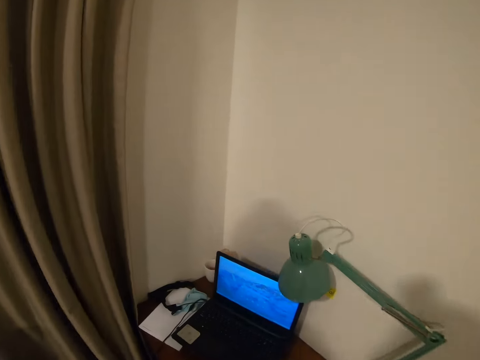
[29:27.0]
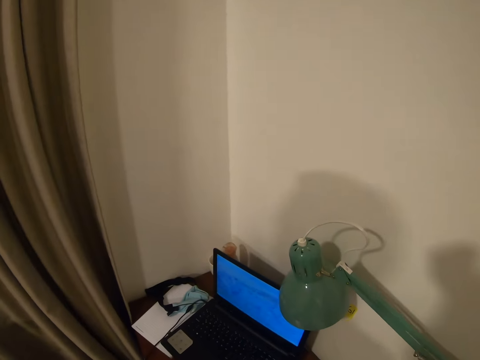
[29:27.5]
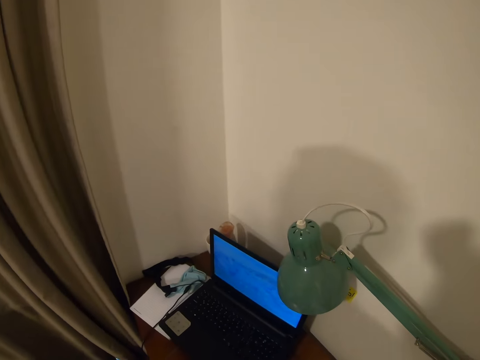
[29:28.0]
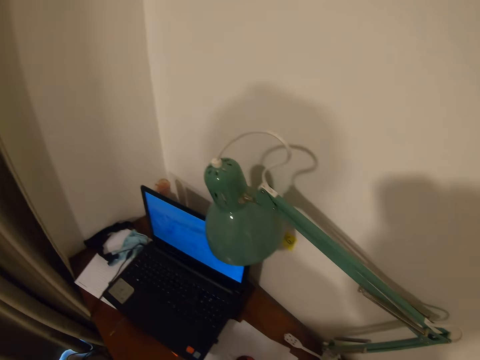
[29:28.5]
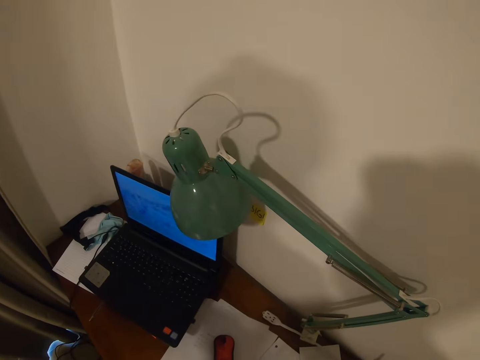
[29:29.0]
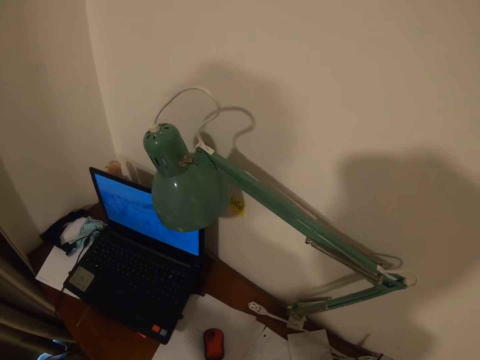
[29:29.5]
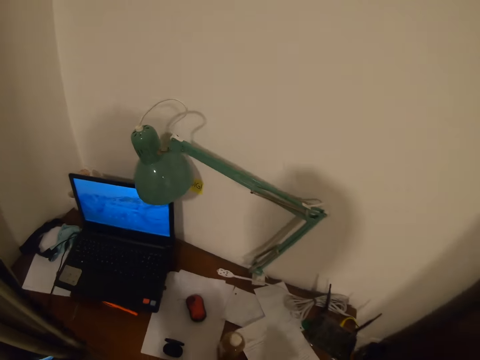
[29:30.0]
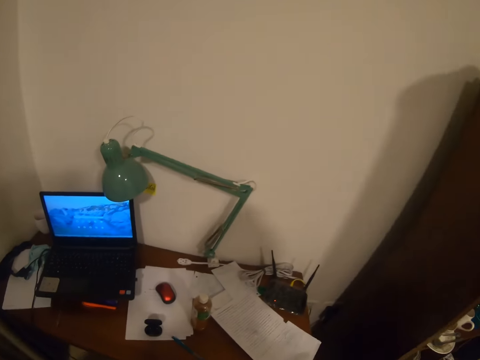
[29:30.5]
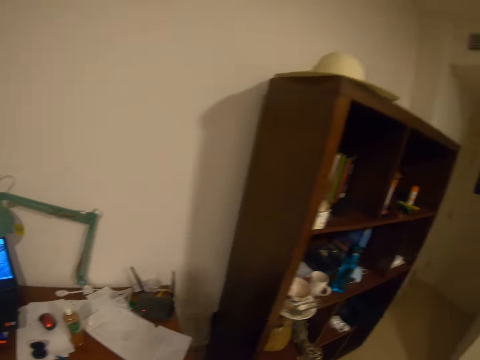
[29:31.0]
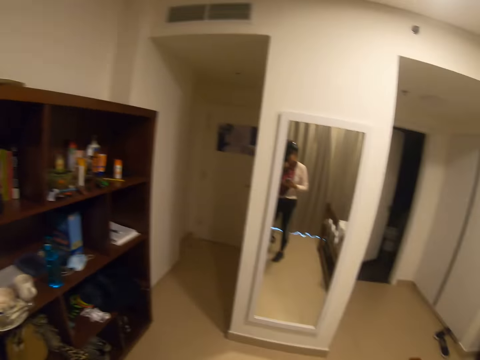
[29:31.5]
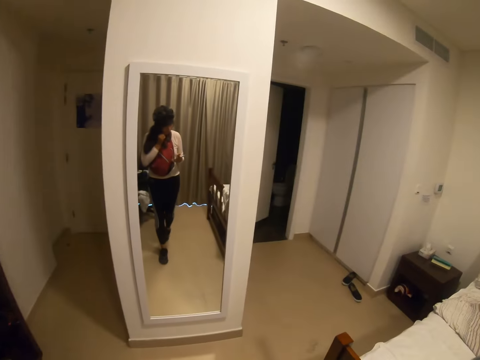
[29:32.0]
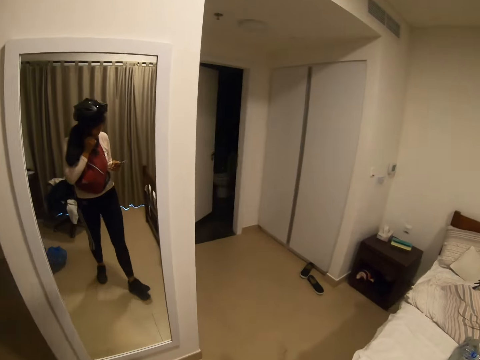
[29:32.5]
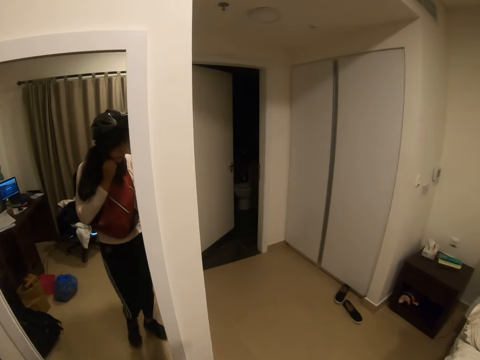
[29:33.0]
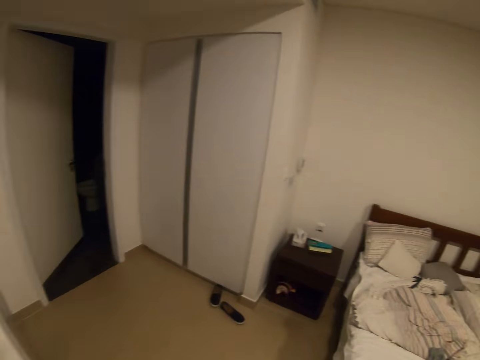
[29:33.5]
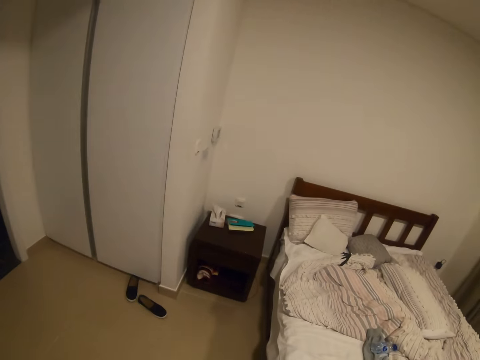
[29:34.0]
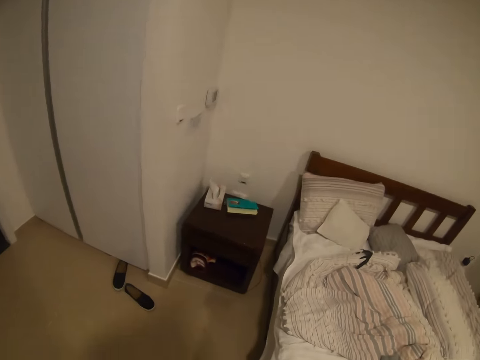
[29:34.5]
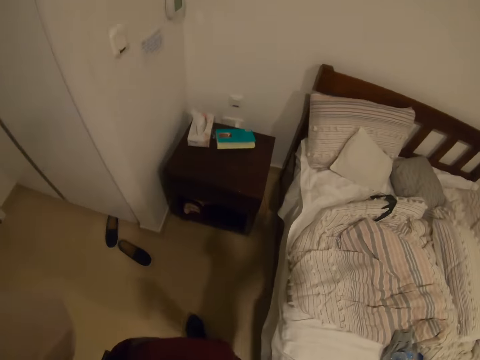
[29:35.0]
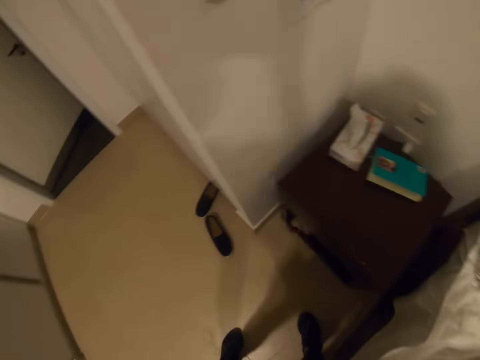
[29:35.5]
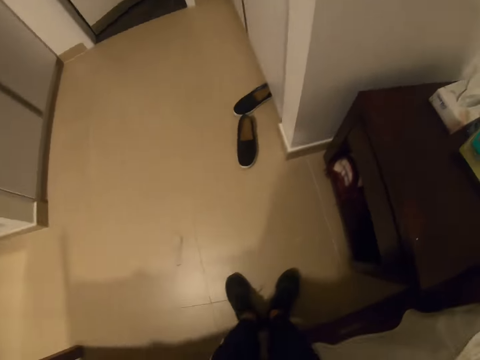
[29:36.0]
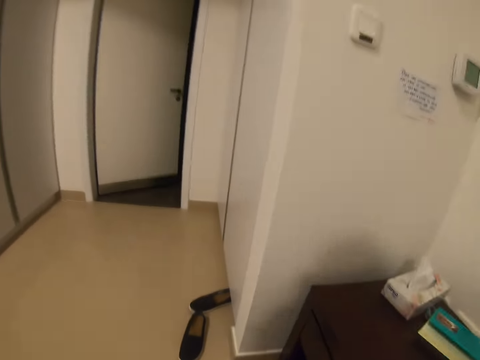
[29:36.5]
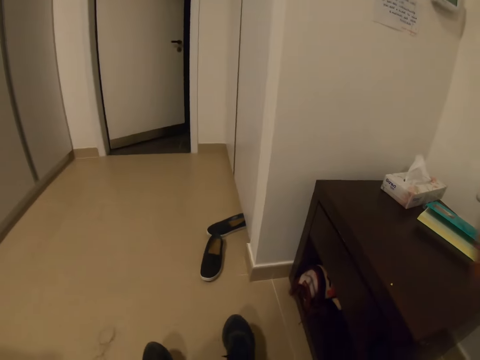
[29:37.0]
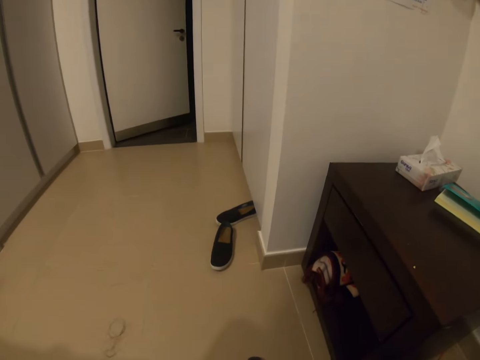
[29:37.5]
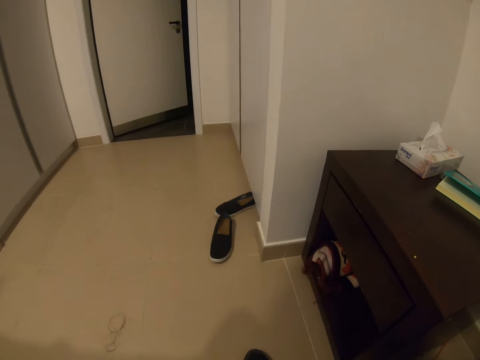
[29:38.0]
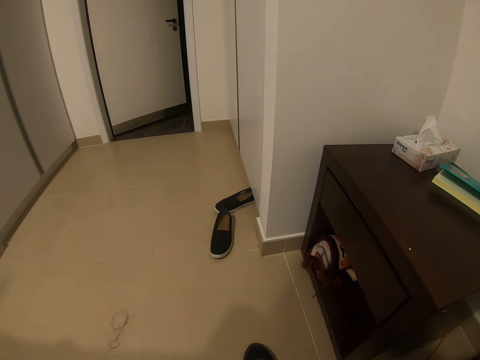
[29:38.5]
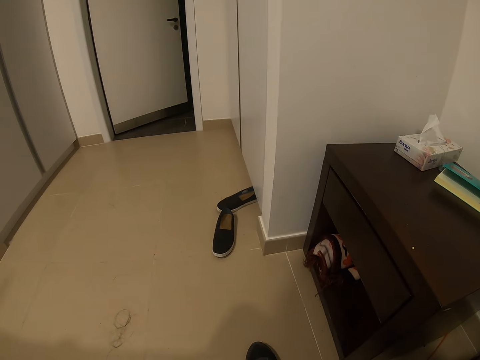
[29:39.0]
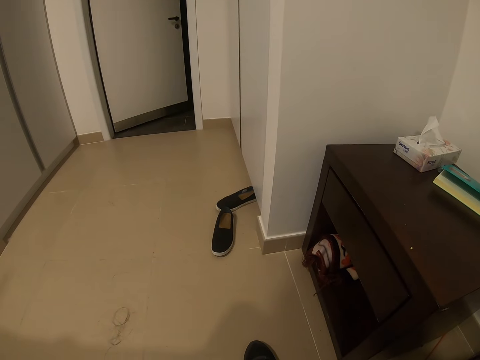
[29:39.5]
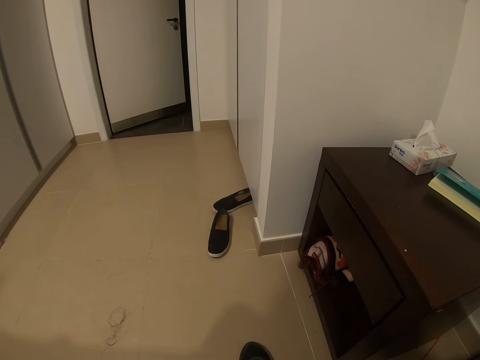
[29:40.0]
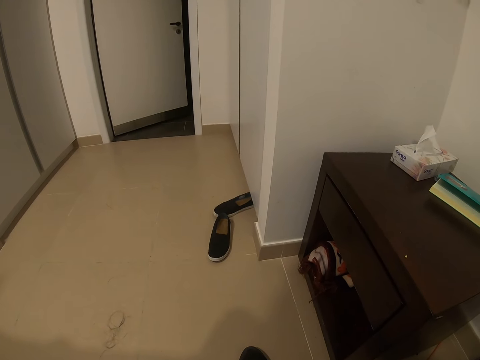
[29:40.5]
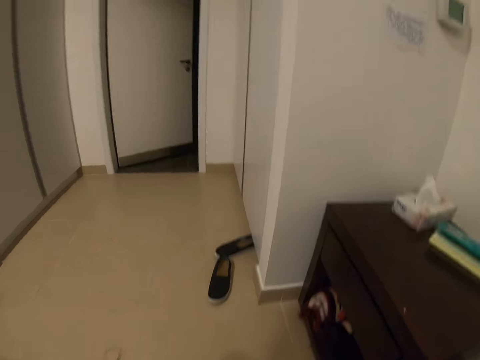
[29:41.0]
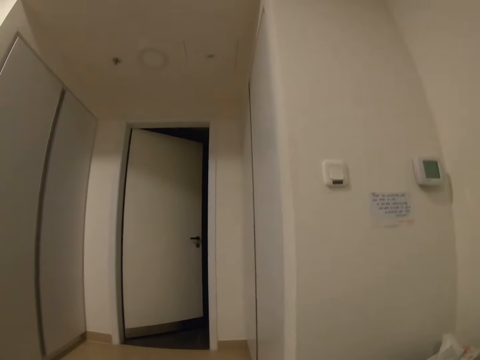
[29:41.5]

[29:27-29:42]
The camera wearer looks at the laptop. They walk around the room. They look at the phone. They walk around the room. They sit down on the bed. They look around the room.
